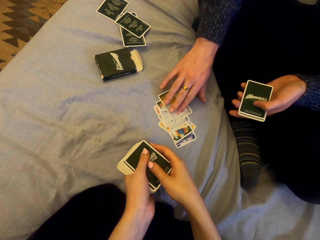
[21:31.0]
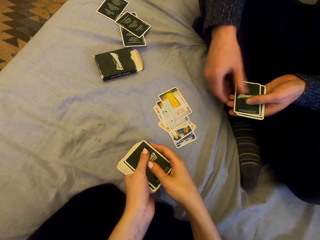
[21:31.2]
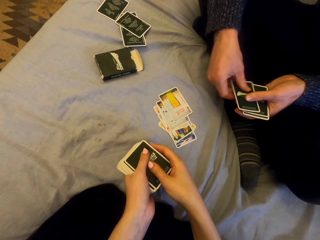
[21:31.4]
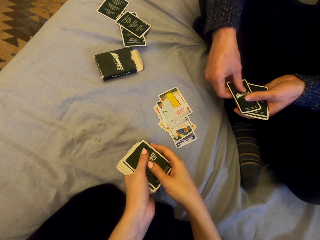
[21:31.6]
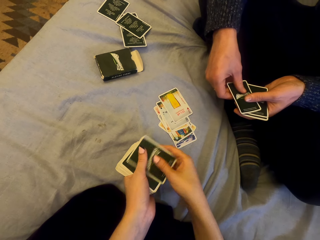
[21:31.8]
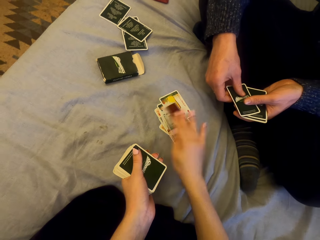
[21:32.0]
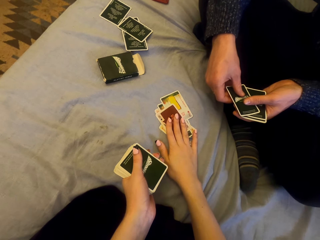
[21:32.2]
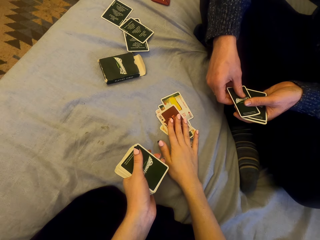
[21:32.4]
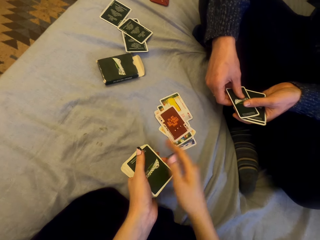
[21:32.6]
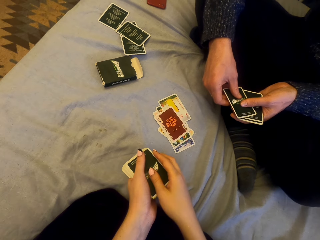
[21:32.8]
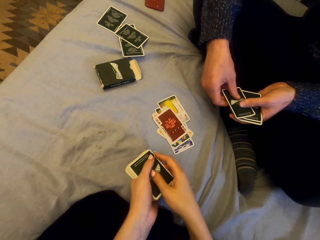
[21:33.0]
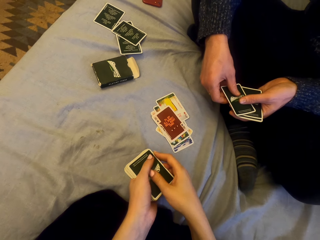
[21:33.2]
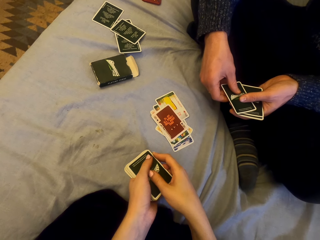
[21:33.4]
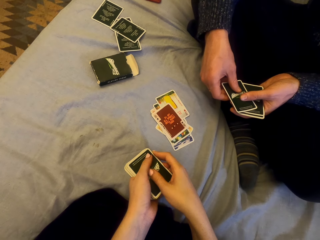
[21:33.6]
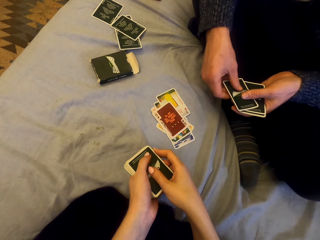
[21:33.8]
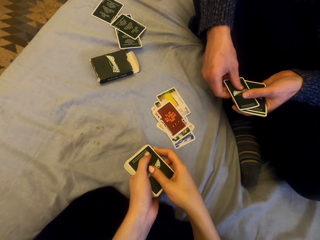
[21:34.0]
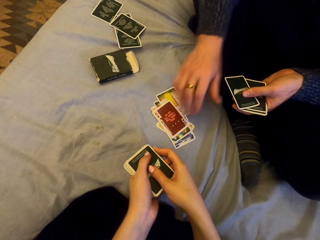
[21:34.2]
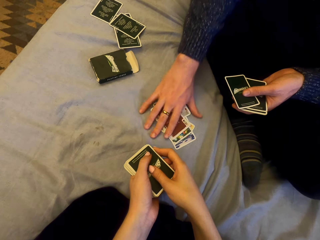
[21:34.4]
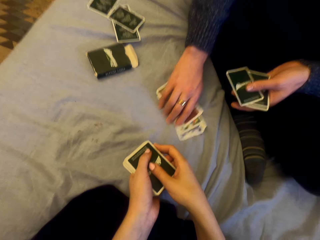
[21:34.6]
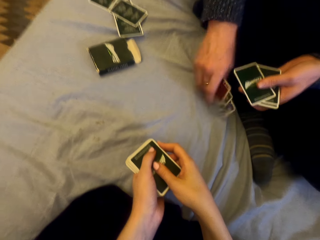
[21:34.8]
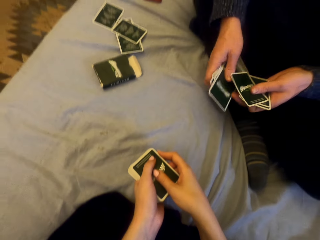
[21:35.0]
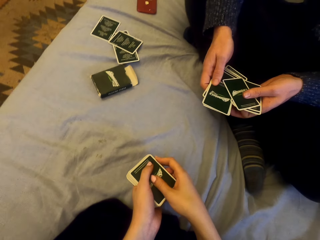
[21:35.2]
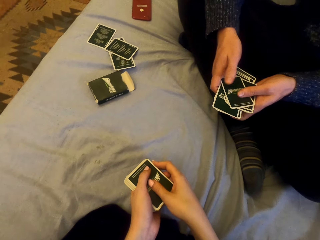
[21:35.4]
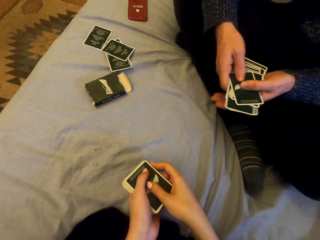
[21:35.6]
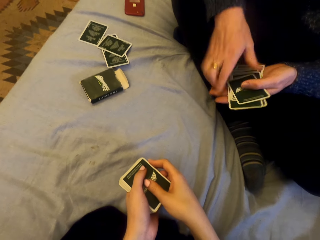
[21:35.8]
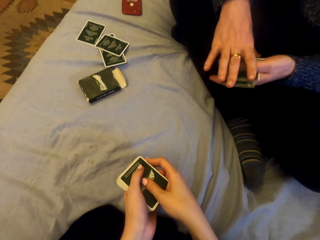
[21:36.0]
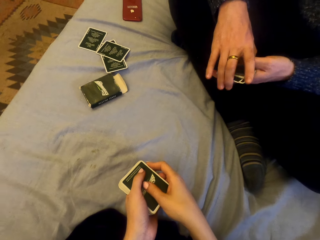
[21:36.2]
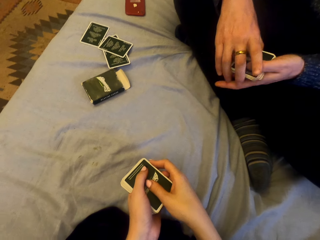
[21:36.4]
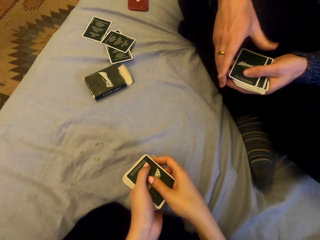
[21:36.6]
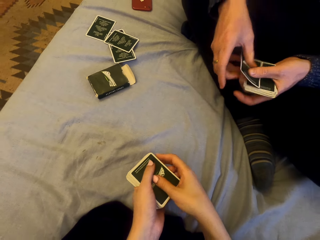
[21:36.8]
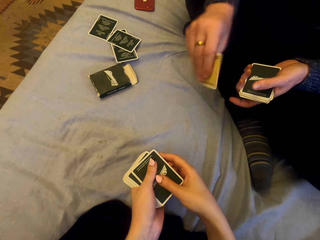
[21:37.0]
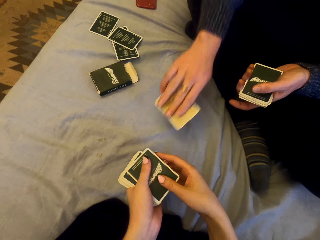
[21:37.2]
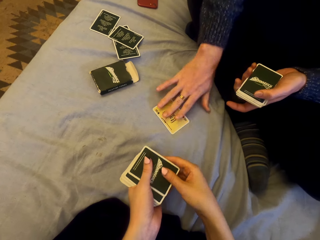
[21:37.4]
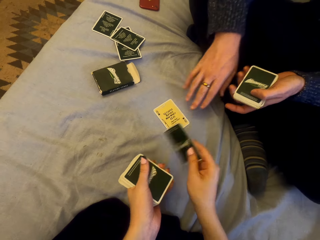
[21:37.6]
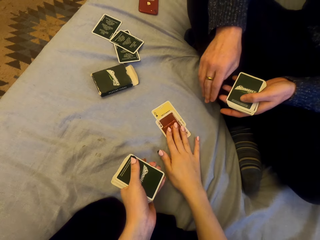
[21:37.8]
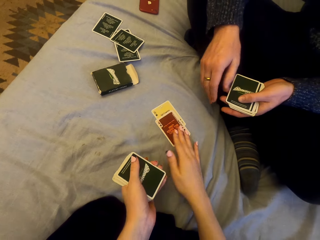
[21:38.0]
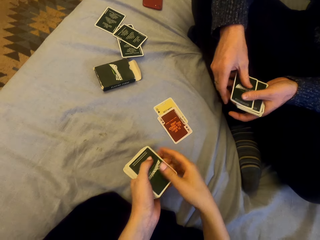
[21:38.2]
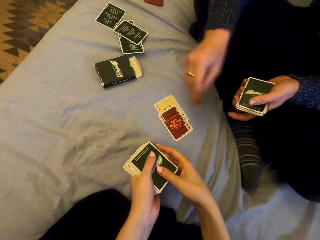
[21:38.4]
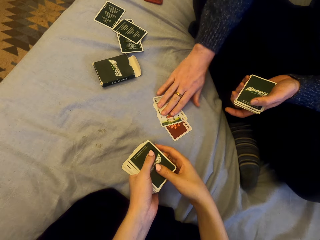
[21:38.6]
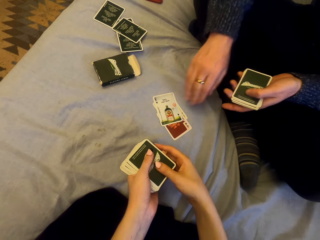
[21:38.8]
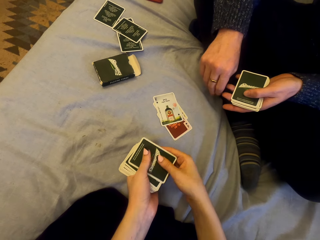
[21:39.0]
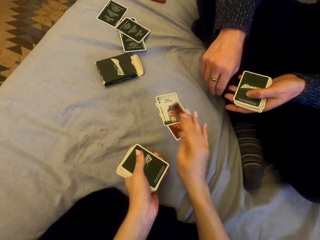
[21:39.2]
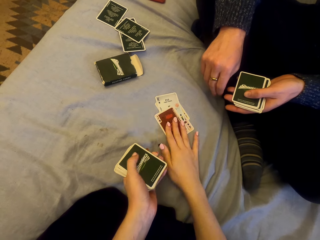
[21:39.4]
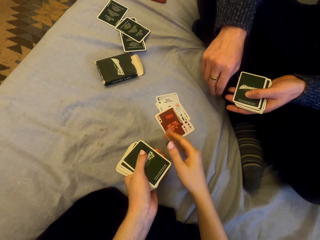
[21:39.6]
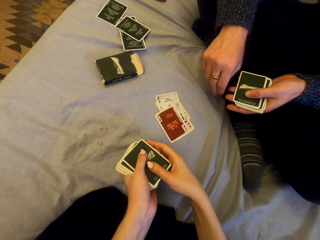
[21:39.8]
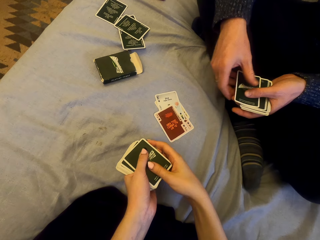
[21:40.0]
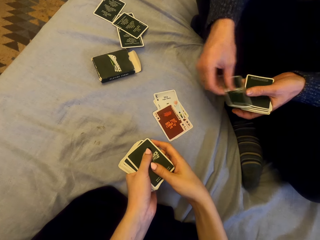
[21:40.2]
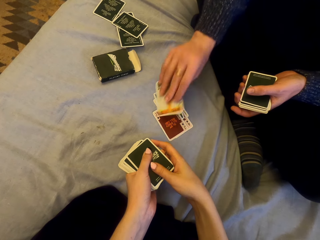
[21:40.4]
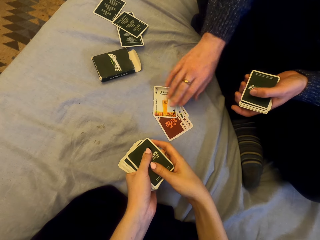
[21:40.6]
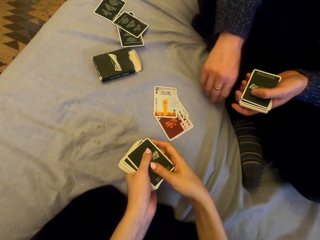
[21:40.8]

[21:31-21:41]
A man puts the card down. The man puts the card down again. The camera wearer puts the card down. The man picks the cards and plays cards with the camera wearer. The man puts the card down. The camera wearer puts the card down. The man puts the card down. The camera wearer puts the card down.

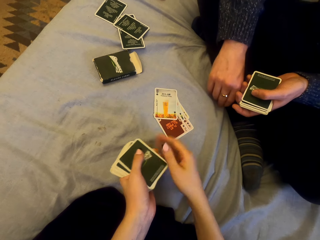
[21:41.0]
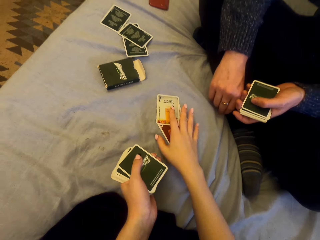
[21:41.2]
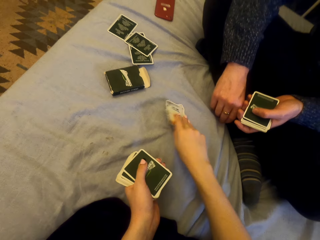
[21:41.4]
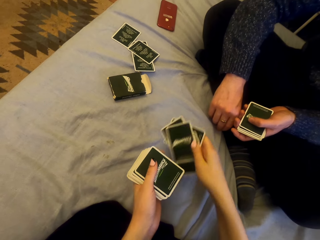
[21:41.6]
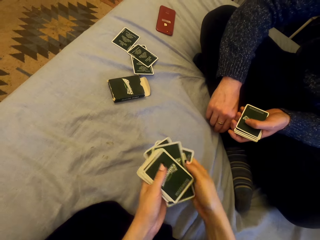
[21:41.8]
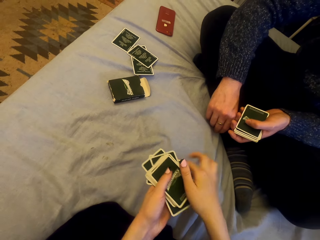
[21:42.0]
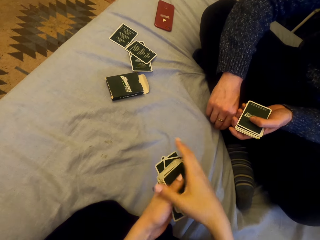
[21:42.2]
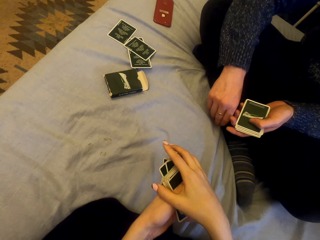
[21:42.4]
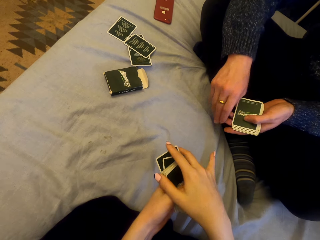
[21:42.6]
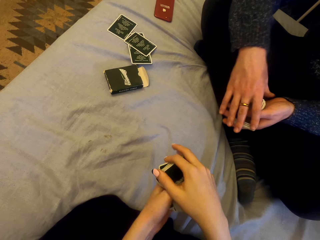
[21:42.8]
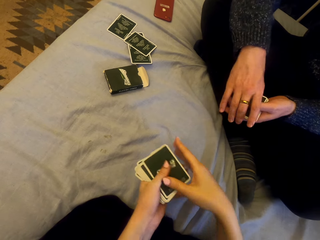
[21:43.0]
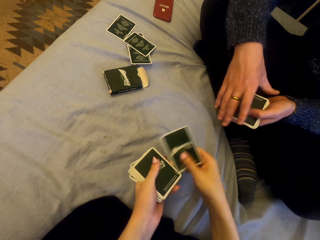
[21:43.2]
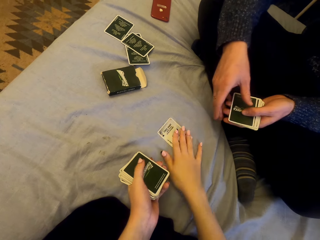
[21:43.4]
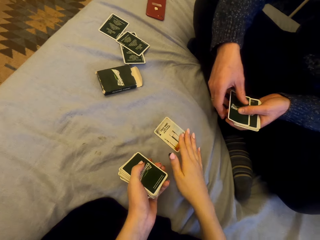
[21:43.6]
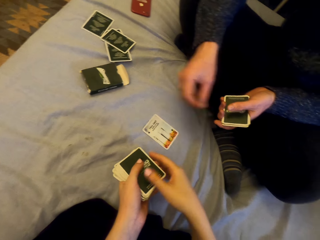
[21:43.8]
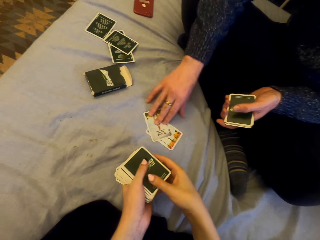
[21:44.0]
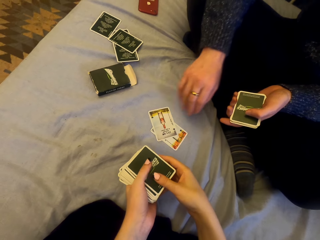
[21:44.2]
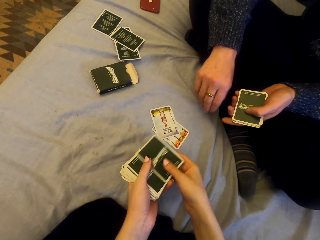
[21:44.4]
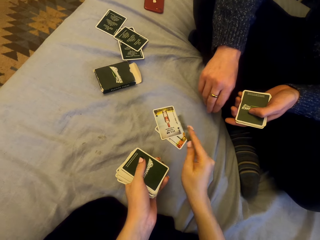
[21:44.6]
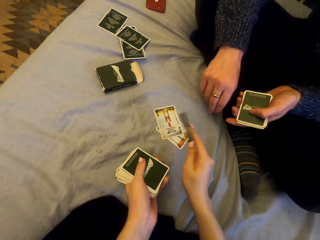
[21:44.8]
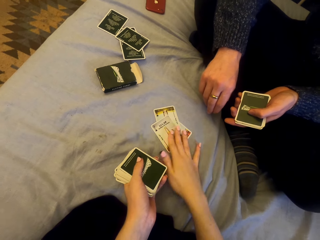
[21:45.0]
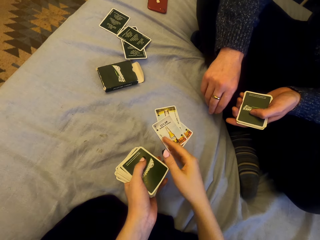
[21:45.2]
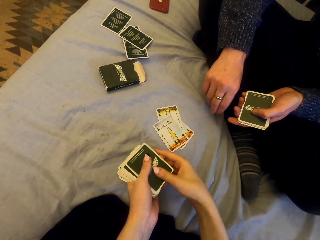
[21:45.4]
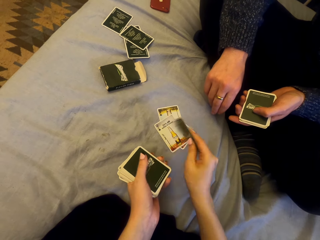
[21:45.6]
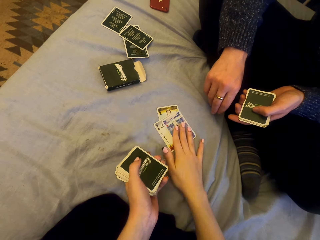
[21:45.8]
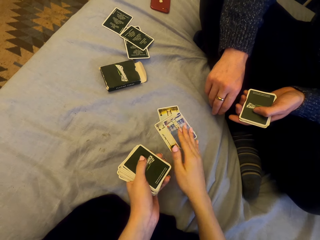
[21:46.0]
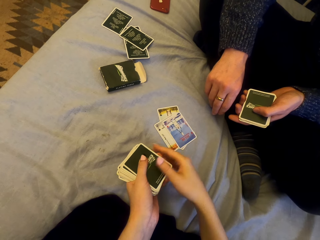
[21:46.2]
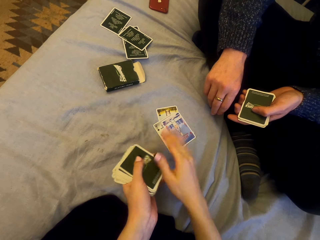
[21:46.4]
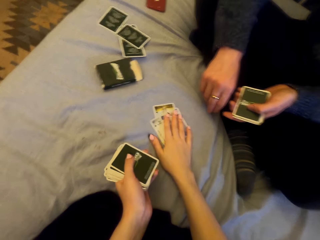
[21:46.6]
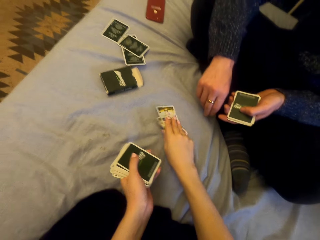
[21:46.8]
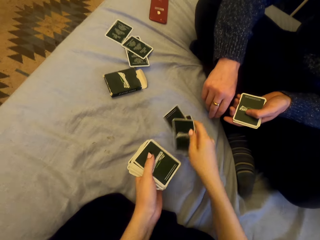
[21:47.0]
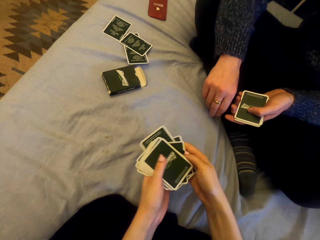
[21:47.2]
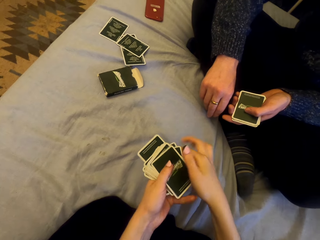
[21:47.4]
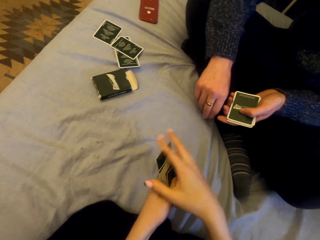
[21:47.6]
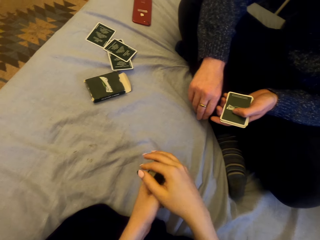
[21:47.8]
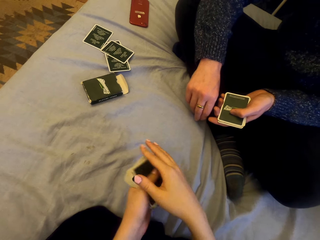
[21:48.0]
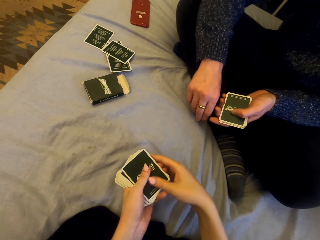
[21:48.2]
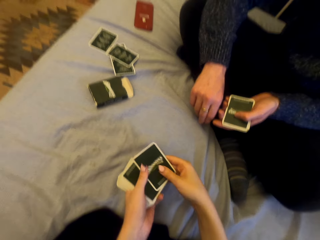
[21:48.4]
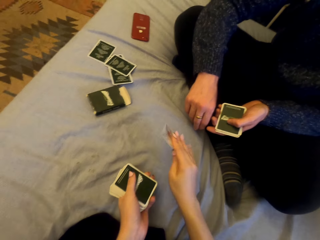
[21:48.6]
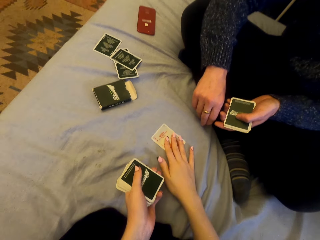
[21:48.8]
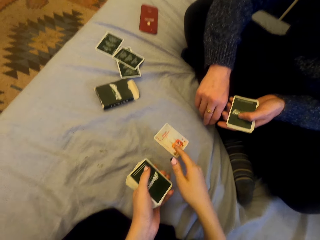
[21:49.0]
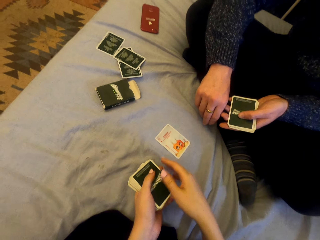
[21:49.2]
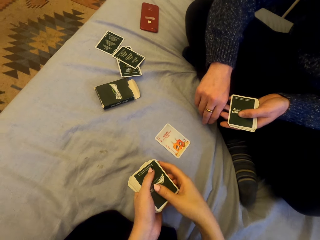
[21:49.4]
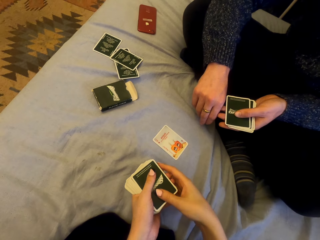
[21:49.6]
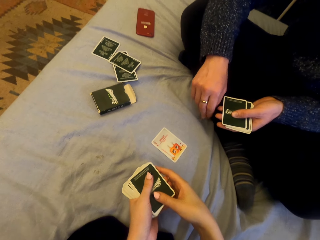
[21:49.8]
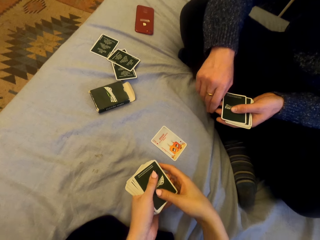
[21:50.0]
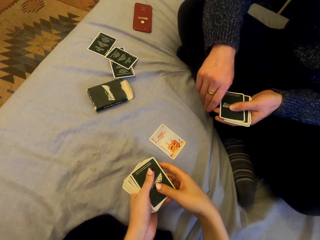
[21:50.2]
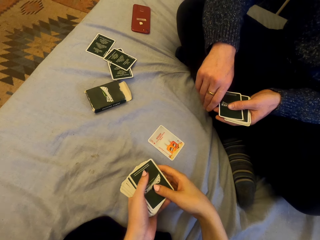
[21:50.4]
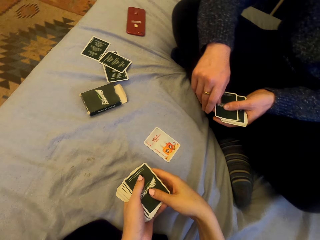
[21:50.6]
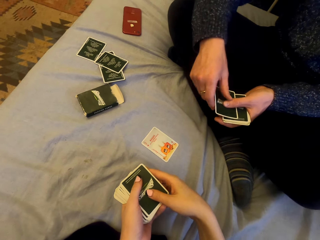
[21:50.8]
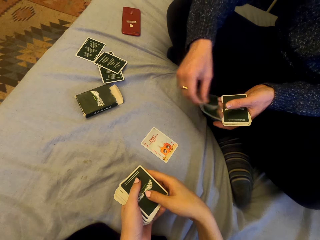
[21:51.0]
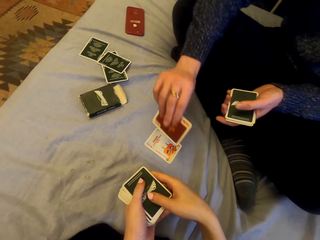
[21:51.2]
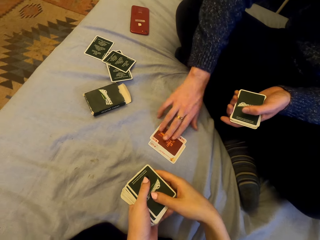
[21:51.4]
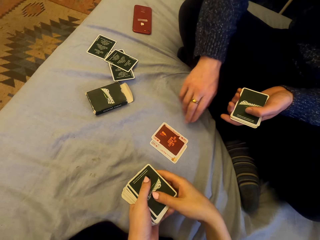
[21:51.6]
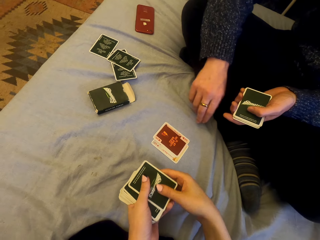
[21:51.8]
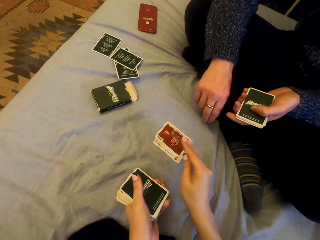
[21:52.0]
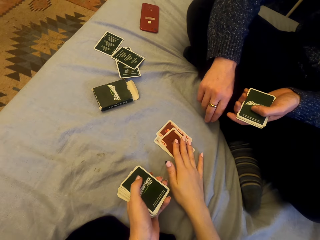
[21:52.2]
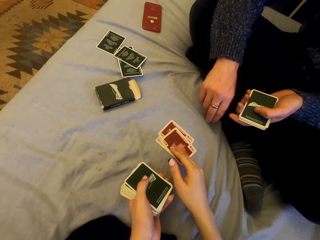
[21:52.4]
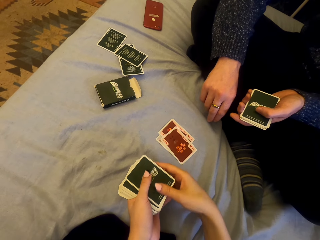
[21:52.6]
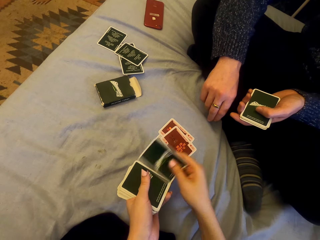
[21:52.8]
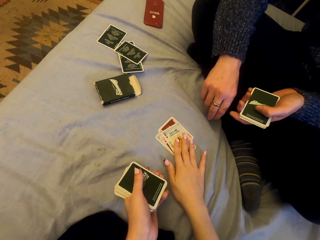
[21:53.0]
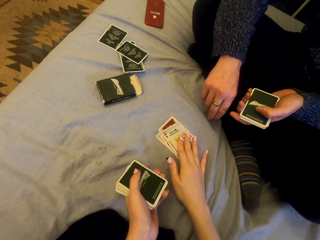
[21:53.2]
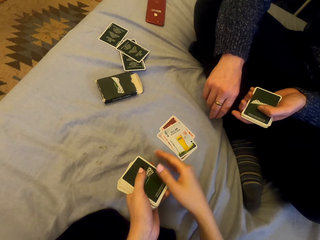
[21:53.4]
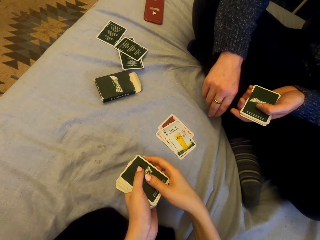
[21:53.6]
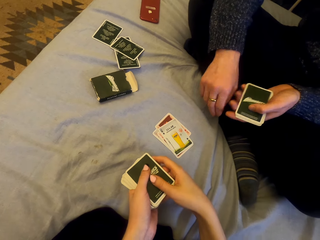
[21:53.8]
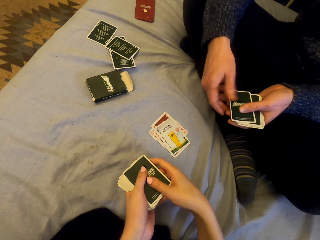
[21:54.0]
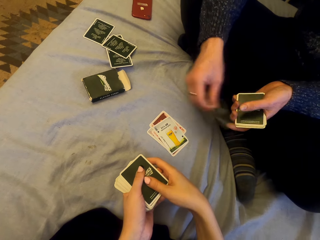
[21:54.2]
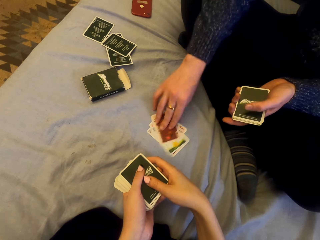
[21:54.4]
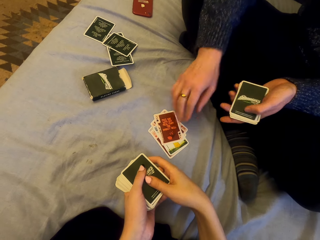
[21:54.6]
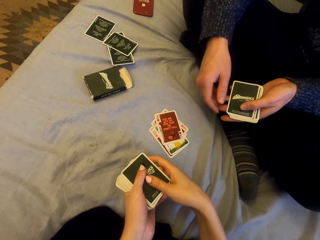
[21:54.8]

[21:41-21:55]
The man puts the card down. The camera wearer picks the cards, plays cards with the man, puts the card down, and talks with the man. The man puts the card down. The camera wearer puts the card down. They put the card down again. They pick the cards, play cards with the man and talk with the man. They put the card down repeatedly.
